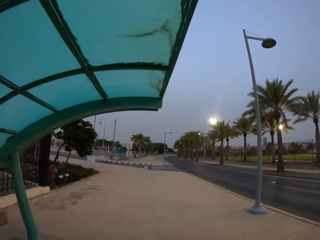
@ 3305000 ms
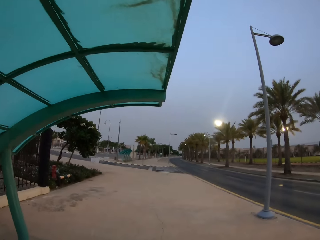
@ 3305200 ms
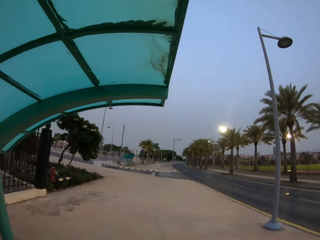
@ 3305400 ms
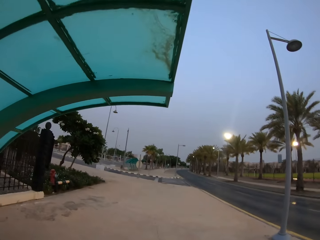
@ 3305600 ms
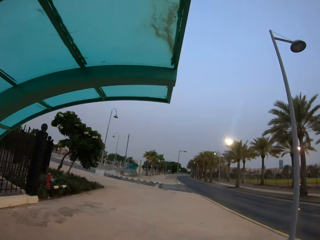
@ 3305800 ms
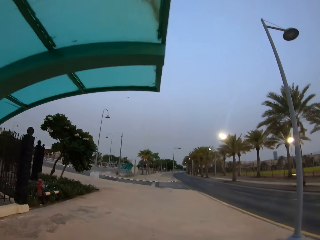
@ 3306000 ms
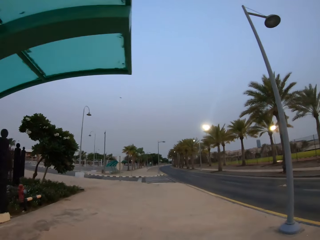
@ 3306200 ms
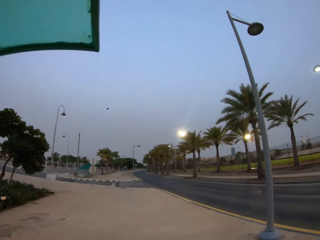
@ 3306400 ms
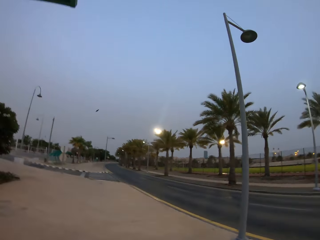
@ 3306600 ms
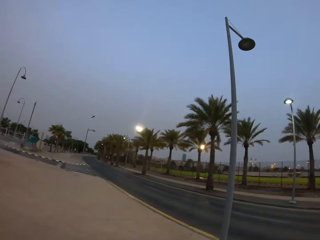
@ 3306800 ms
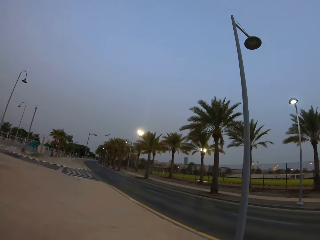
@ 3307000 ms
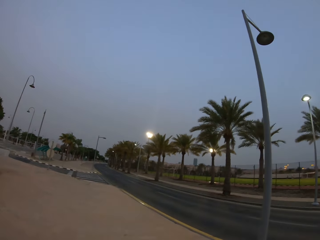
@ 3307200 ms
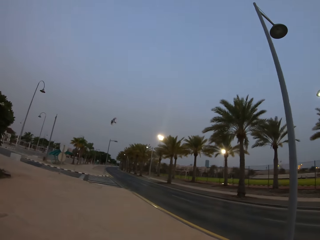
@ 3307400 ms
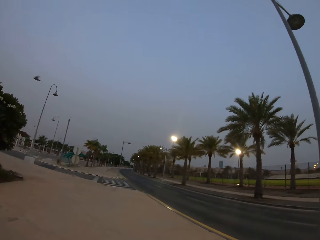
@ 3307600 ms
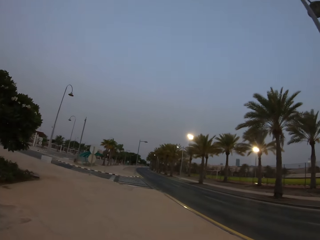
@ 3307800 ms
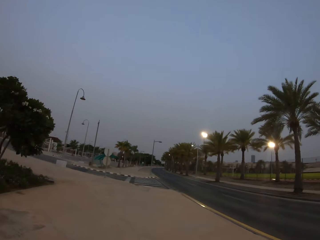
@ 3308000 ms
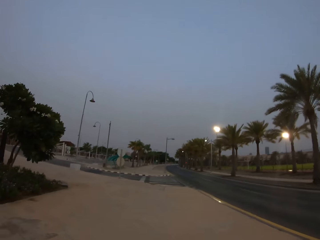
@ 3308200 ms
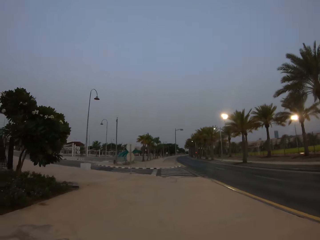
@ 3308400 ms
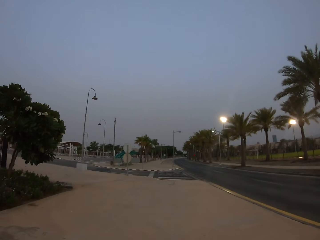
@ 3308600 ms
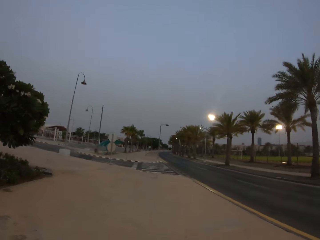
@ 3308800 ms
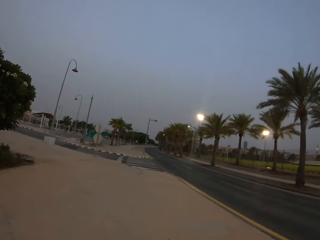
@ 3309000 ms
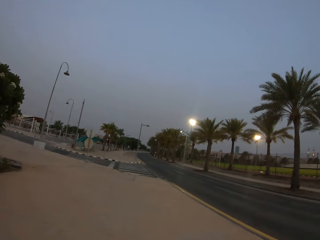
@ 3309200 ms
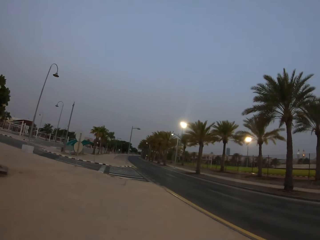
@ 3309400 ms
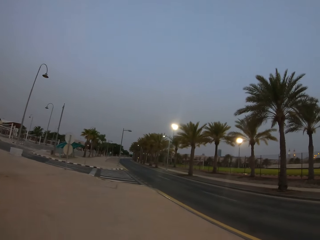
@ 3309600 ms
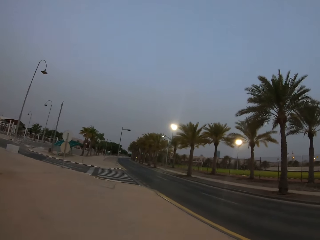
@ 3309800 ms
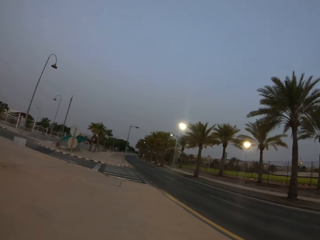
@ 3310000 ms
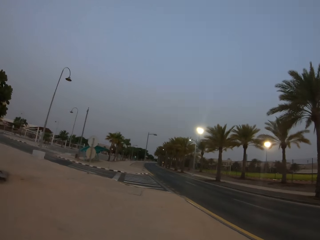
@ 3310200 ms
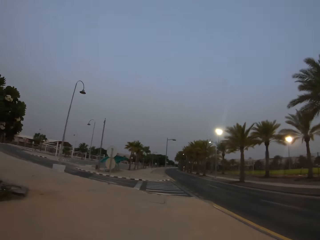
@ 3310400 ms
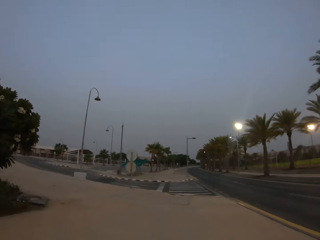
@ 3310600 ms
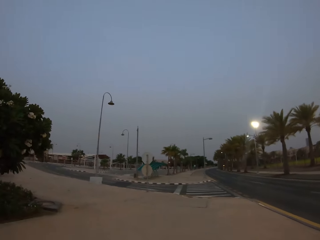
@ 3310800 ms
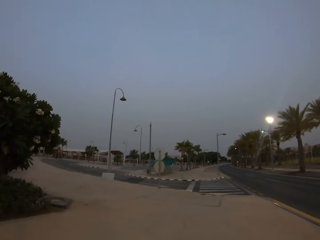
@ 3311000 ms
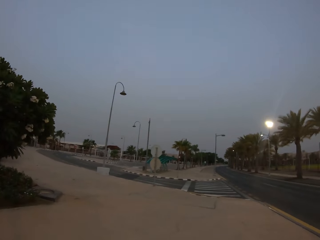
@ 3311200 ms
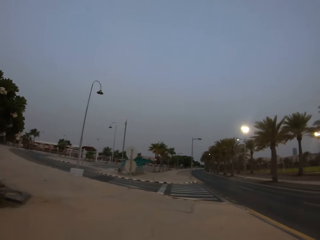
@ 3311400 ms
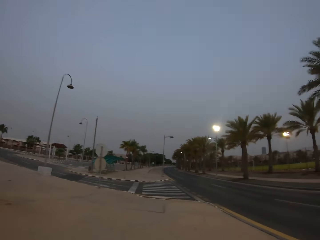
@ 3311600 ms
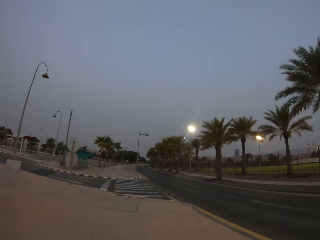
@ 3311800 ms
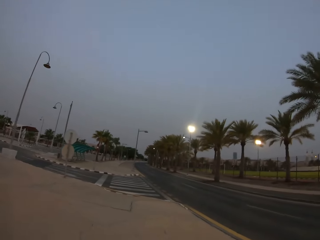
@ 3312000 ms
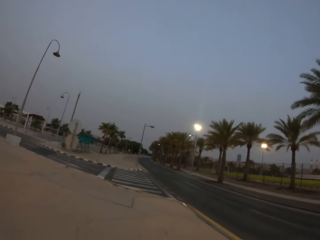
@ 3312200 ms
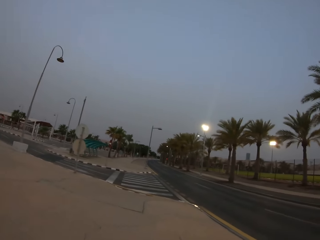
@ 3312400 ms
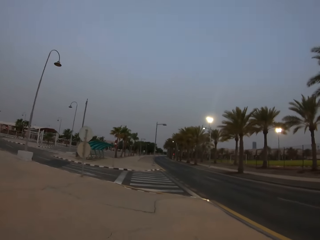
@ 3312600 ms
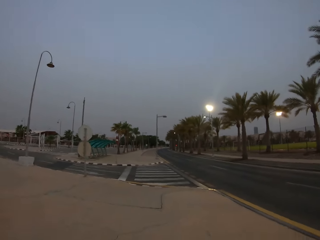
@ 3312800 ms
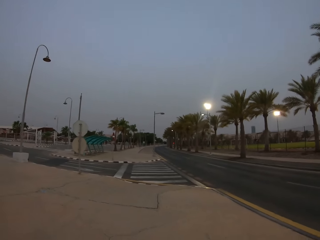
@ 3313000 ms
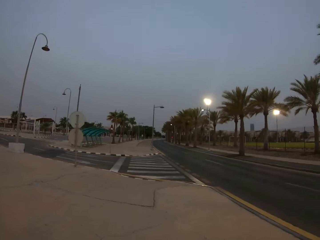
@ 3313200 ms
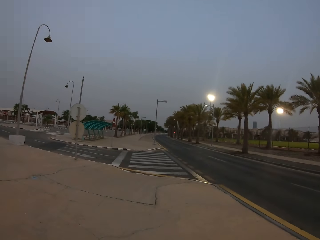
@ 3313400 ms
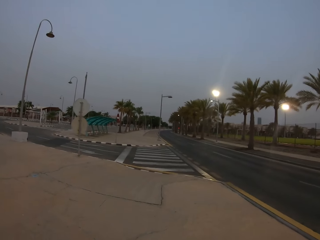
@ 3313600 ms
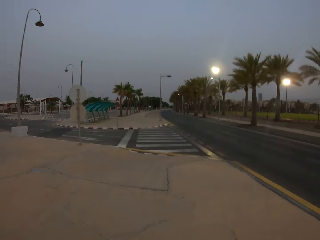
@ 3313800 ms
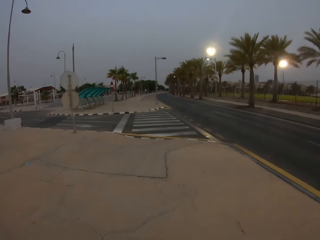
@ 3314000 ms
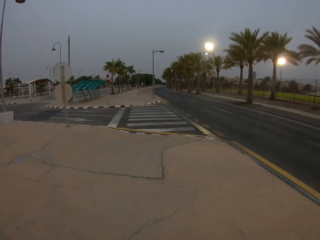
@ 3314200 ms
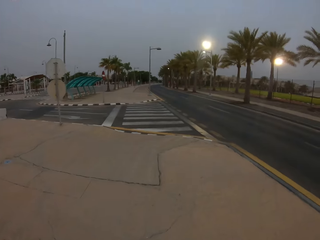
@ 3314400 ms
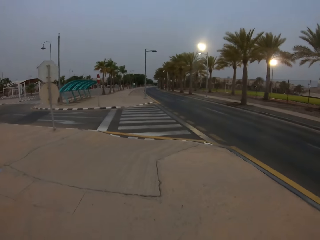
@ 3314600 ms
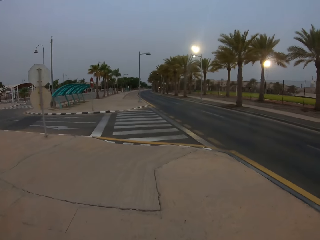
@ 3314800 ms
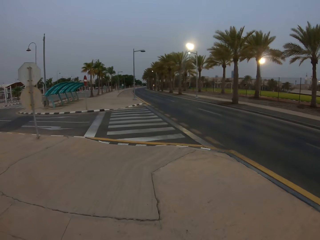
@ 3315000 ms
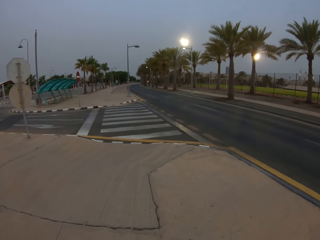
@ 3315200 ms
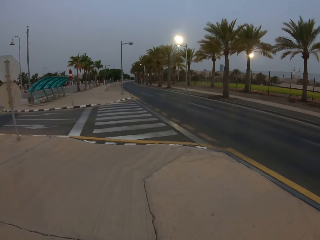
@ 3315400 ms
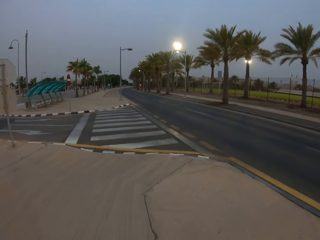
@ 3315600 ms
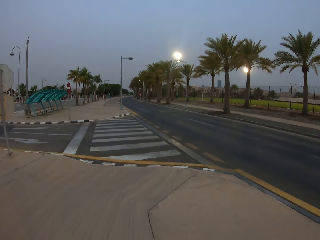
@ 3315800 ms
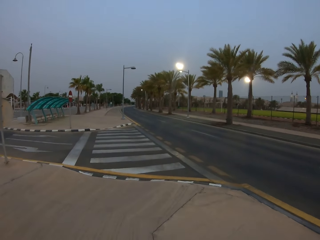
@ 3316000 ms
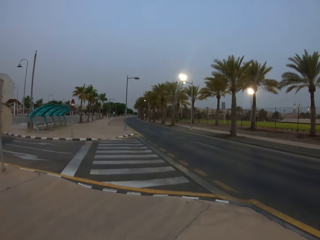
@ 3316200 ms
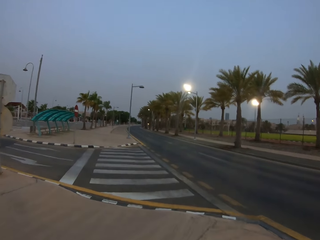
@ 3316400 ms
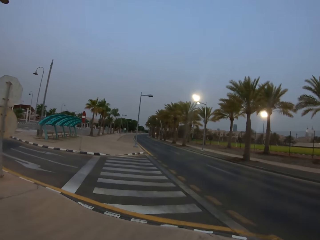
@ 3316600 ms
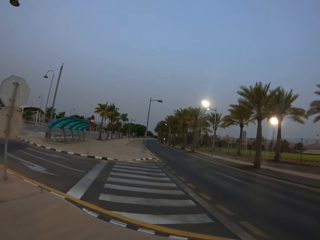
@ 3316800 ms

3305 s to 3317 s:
The camera wearer walks around.

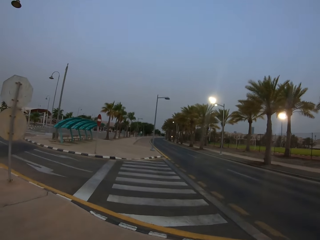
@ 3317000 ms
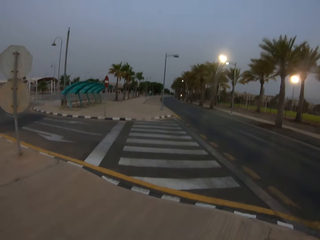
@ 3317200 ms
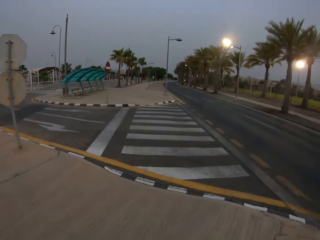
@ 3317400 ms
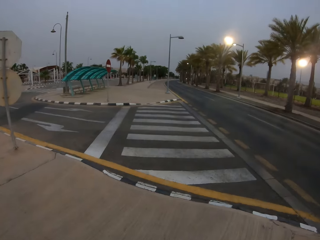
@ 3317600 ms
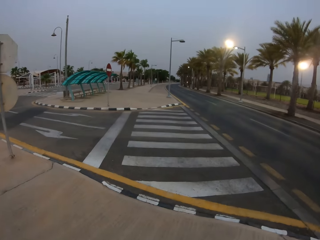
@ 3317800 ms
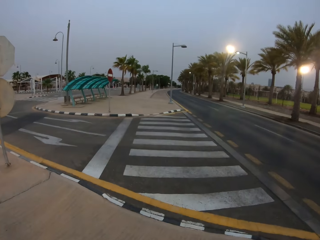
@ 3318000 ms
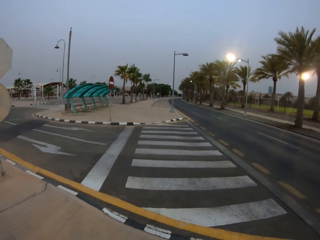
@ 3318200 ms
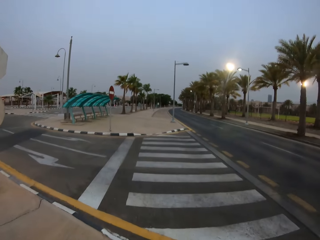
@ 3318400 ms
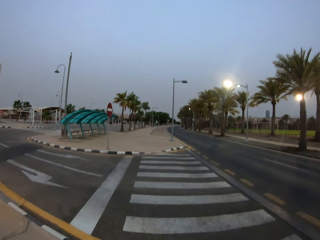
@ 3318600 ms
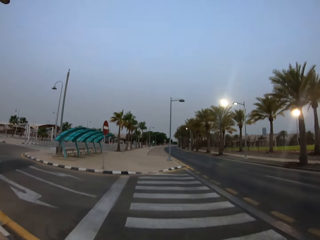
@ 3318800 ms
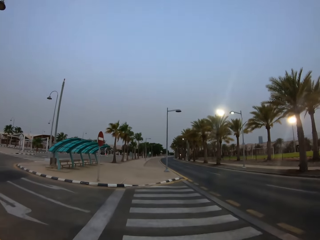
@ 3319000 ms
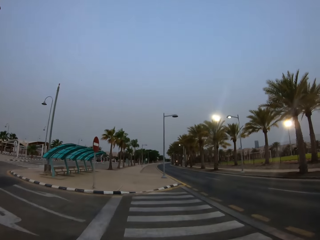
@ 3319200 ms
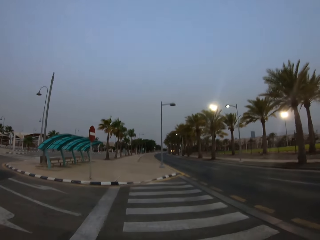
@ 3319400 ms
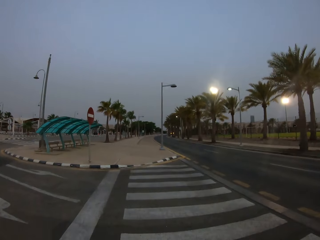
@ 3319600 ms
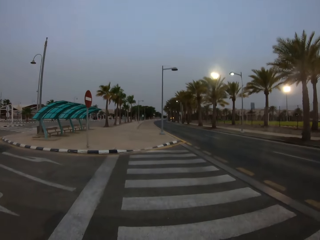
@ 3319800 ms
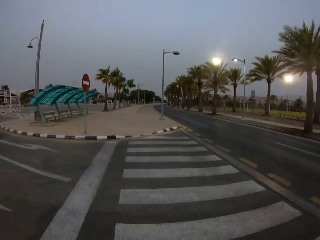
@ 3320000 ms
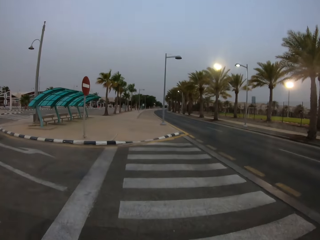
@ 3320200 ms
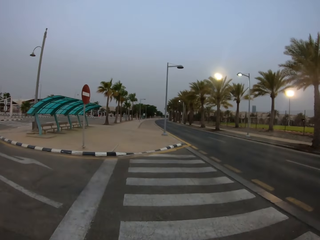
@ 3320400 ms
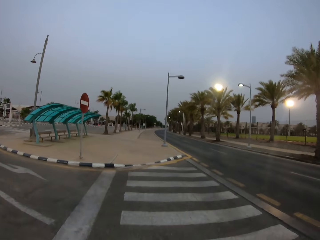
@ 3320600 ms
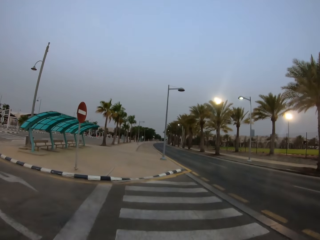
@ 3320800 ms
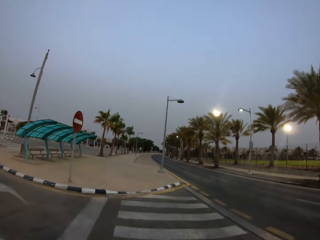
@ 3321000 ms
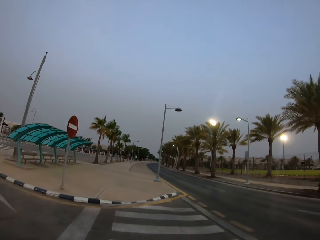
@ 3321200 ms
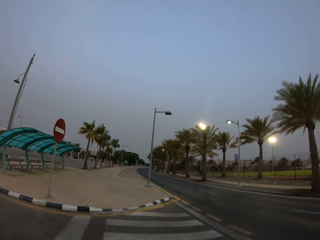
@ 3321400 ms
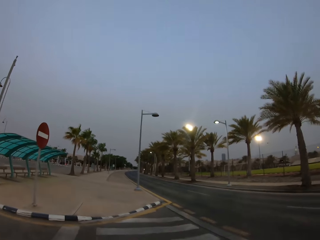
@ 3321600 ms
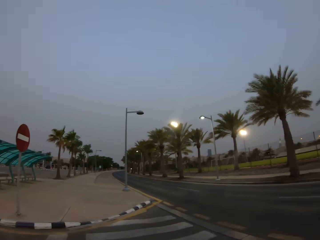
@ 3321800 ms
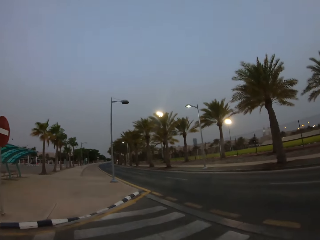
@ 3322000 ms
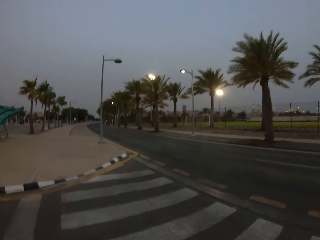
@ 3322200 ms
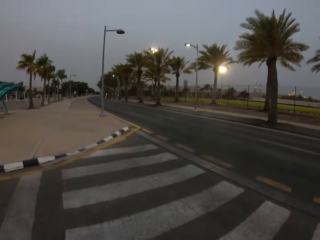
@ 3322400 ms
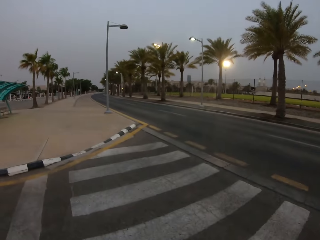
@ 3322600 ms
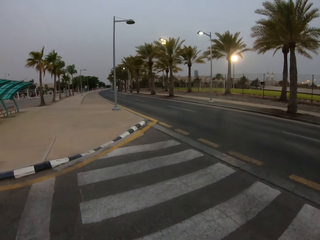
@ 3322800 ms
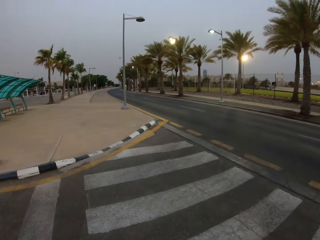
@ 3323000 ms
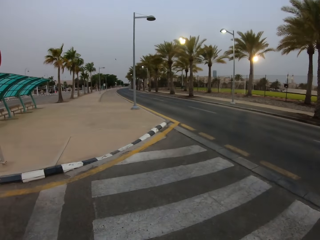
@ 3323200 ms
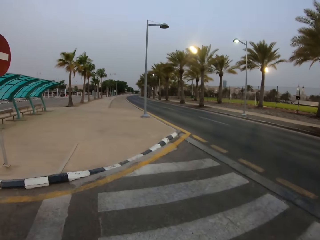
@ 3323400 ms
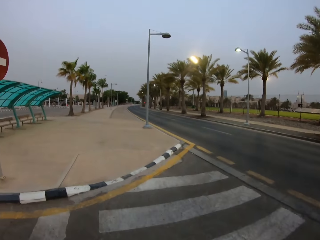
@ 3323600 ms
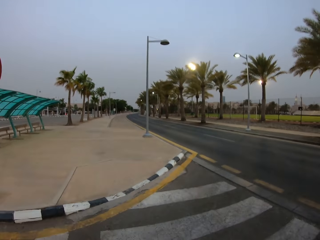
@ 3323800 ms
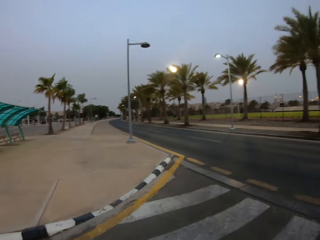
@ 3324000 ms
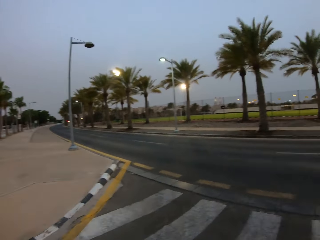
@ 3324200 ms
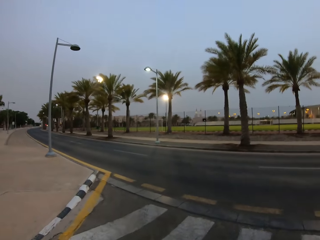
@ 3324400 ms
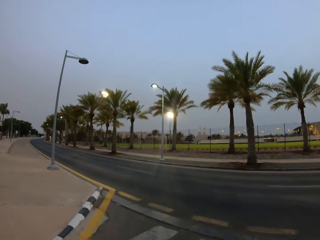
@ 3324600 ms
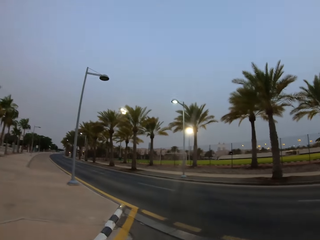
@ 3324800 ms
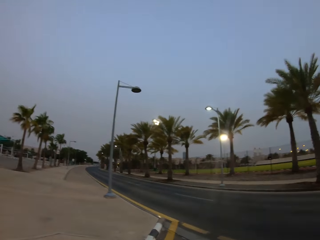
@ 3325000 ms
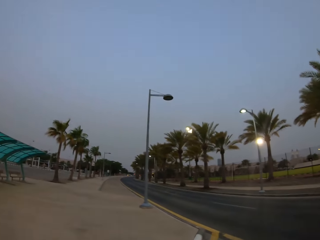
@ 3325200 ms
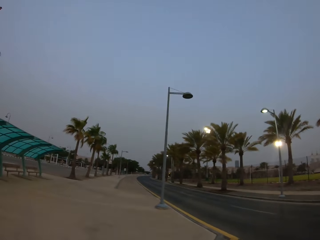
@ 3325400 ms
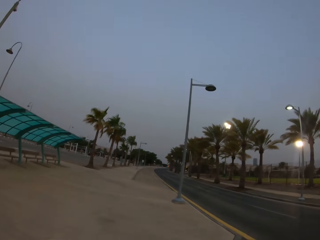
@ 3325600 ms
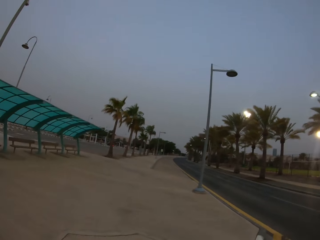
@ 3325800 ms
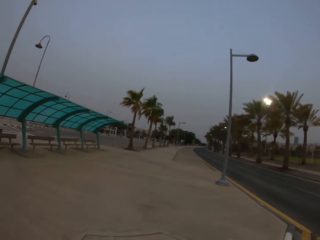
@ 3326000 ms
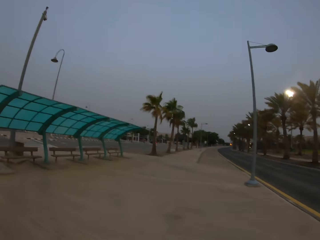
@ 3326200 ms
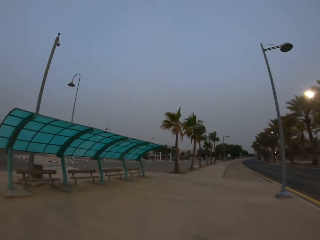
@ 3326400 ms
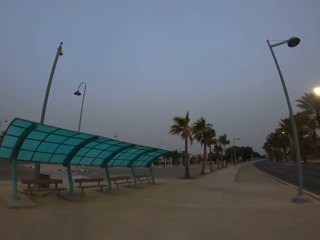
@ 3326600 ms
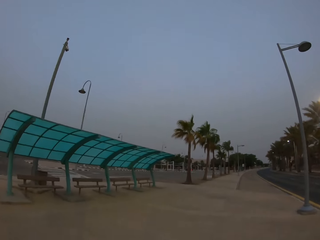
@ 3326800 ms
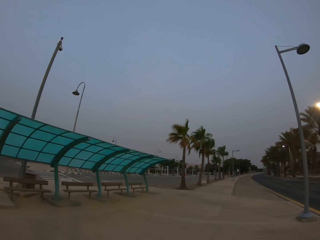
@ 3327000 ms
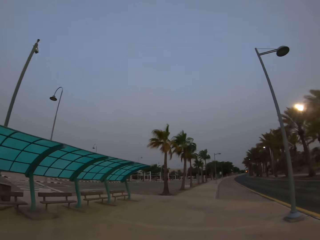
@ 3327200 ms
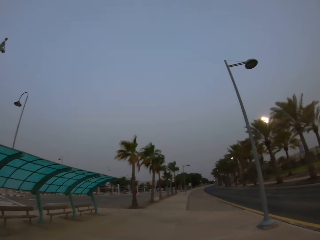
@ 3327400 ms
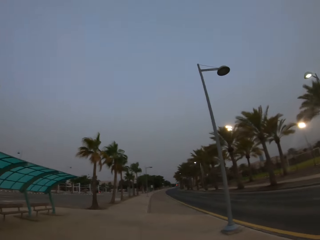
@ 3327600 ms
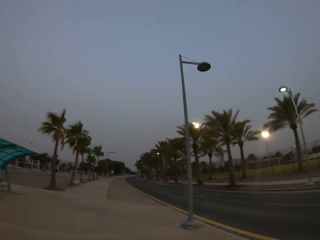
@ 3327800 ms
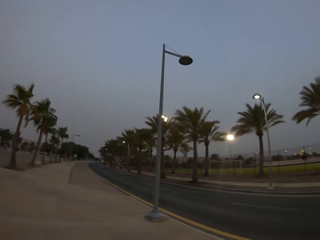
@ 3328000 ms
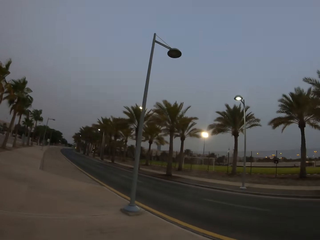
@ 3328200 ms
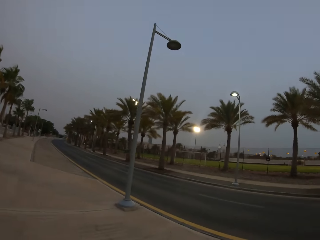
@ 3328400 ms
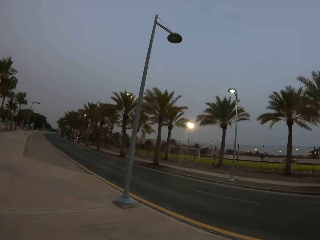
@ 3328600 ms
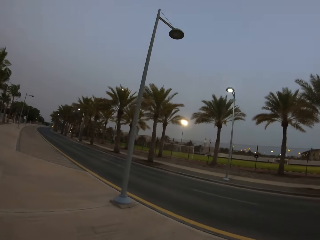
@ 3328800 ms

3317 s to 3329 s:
The camera wearer looks around.
